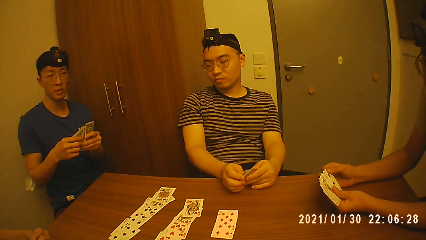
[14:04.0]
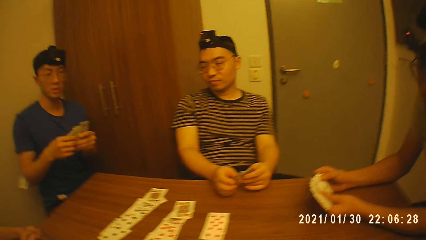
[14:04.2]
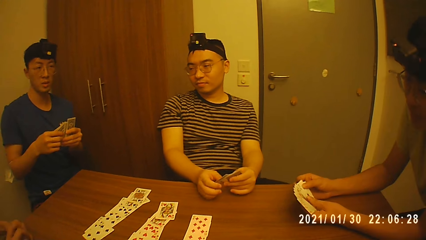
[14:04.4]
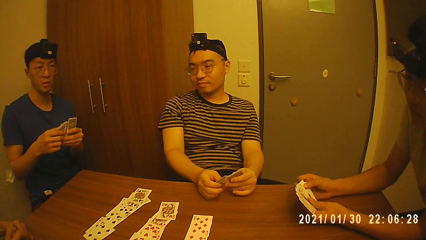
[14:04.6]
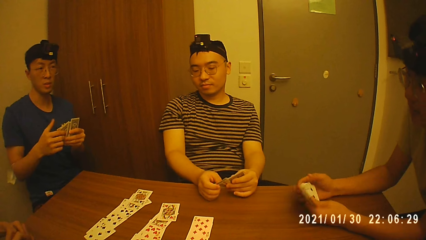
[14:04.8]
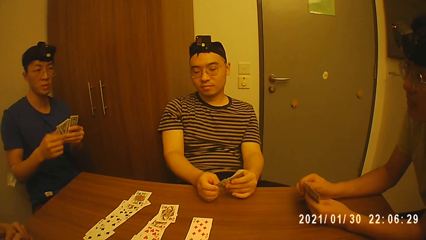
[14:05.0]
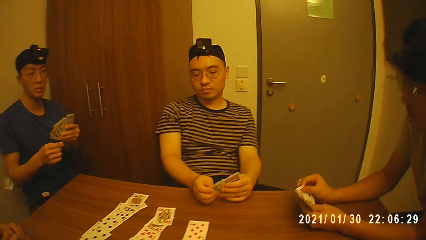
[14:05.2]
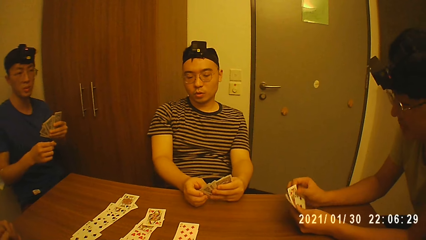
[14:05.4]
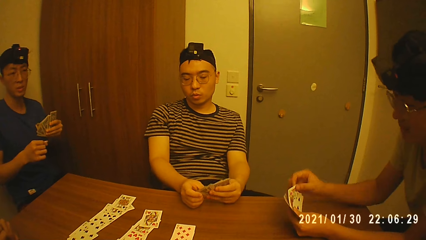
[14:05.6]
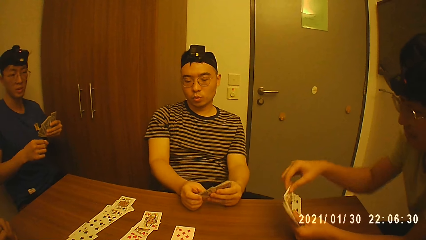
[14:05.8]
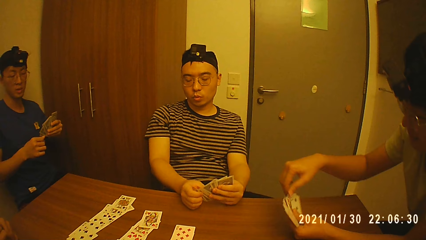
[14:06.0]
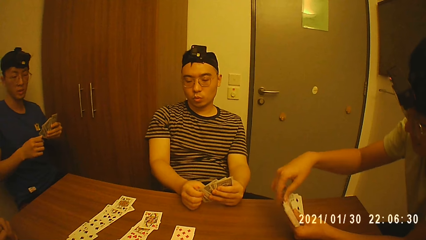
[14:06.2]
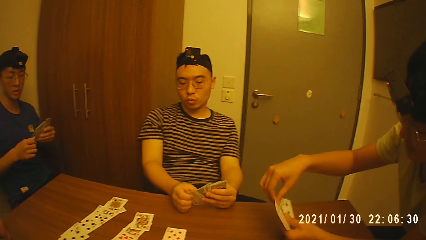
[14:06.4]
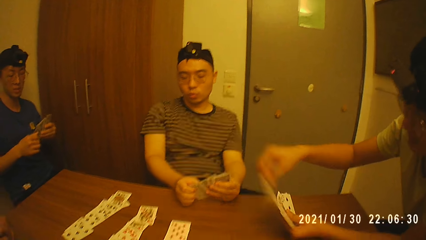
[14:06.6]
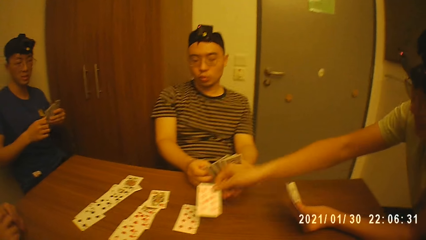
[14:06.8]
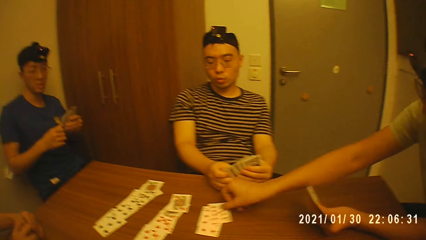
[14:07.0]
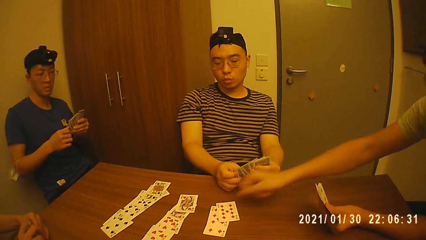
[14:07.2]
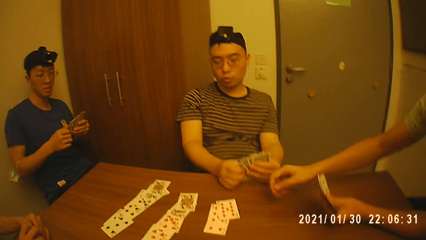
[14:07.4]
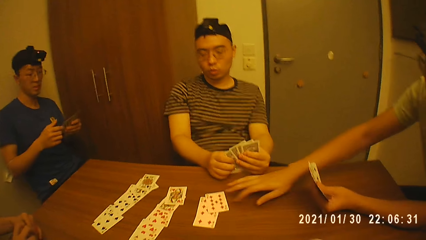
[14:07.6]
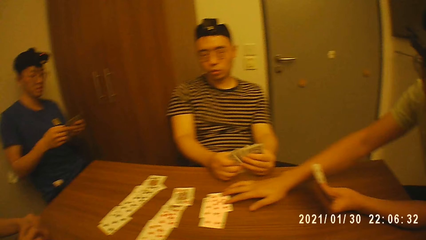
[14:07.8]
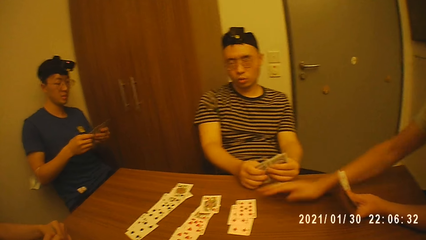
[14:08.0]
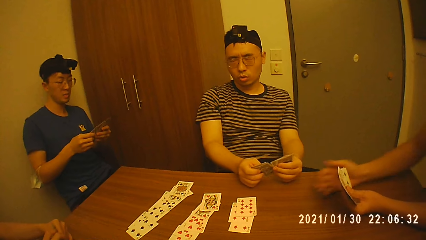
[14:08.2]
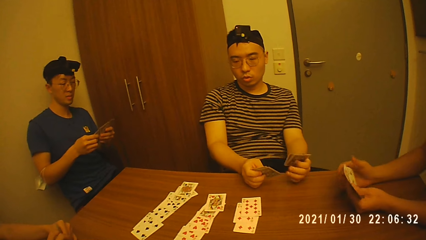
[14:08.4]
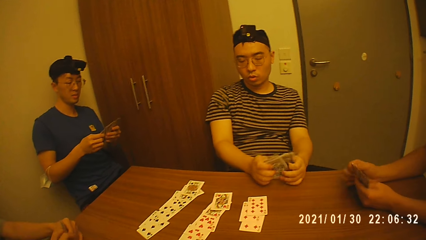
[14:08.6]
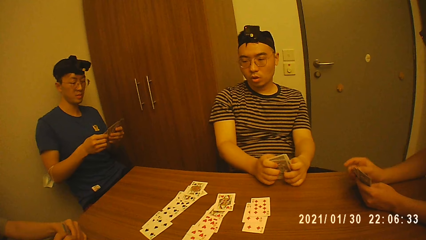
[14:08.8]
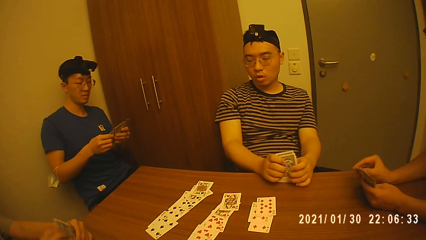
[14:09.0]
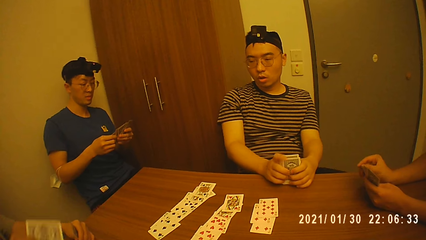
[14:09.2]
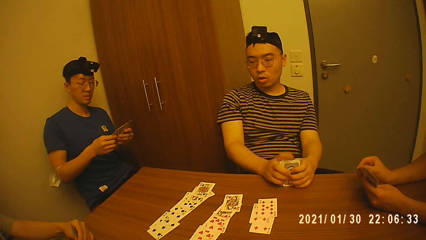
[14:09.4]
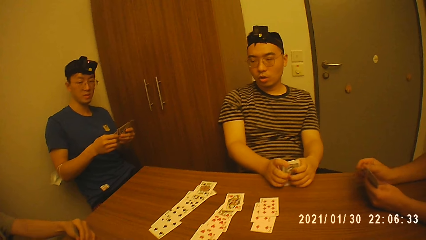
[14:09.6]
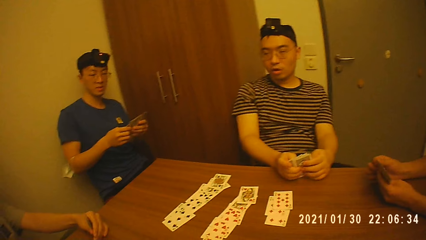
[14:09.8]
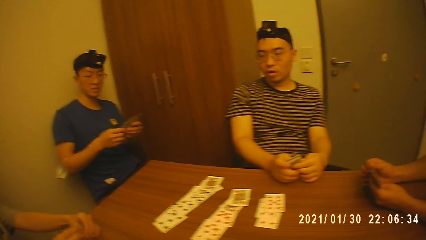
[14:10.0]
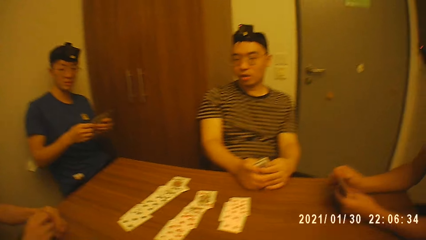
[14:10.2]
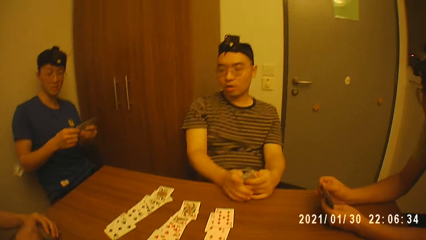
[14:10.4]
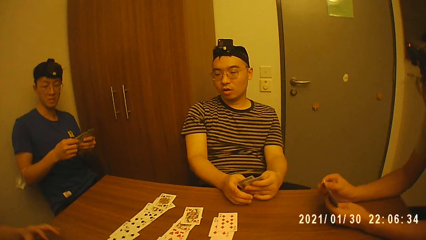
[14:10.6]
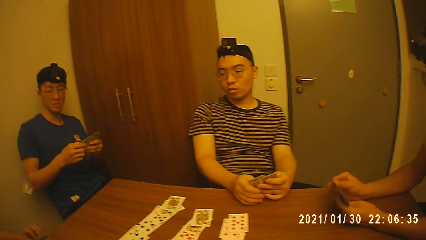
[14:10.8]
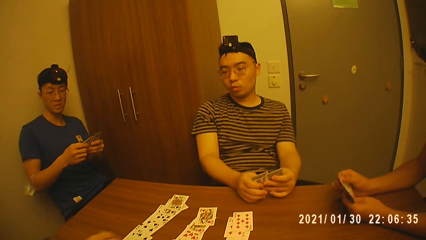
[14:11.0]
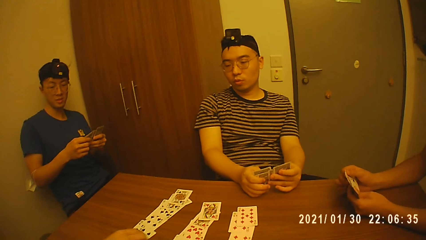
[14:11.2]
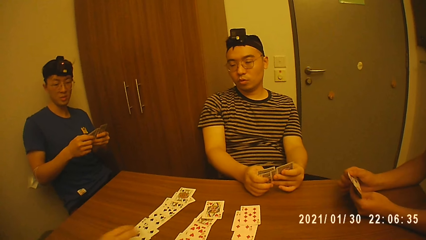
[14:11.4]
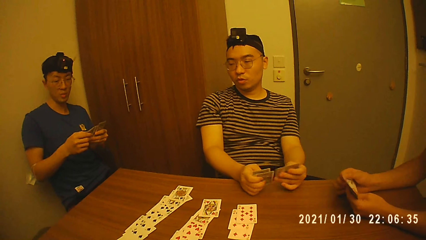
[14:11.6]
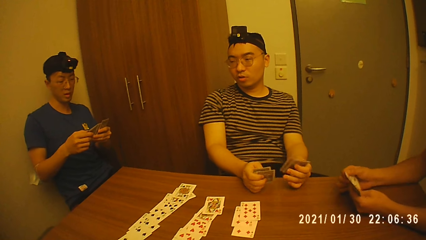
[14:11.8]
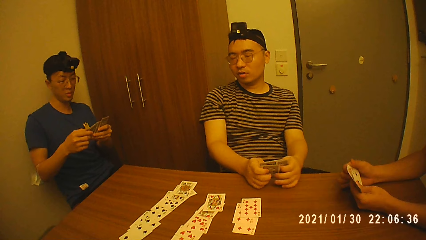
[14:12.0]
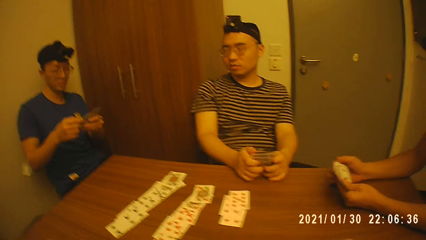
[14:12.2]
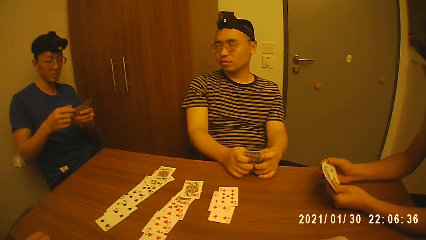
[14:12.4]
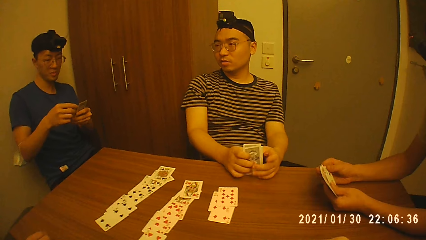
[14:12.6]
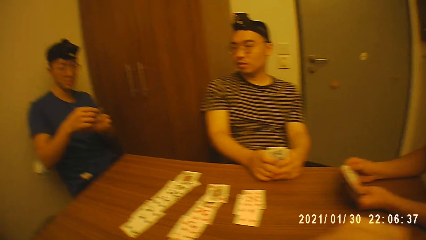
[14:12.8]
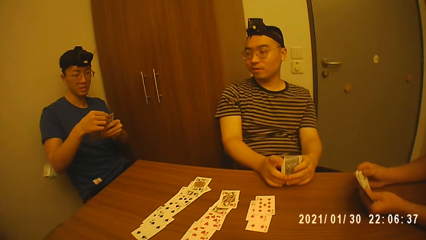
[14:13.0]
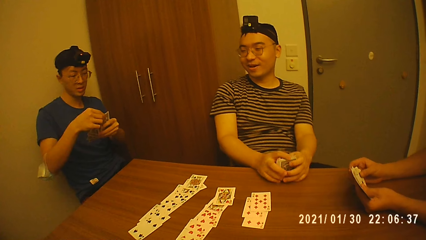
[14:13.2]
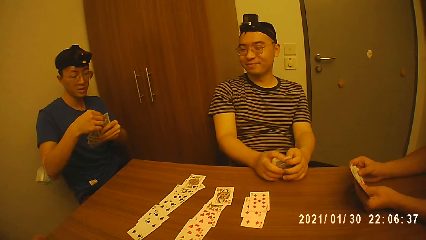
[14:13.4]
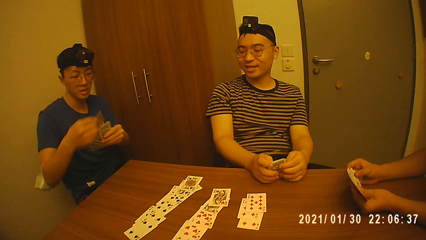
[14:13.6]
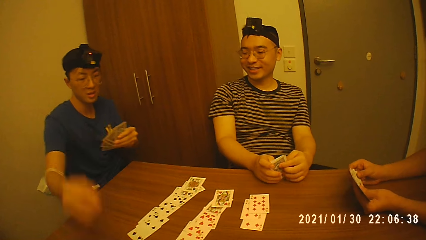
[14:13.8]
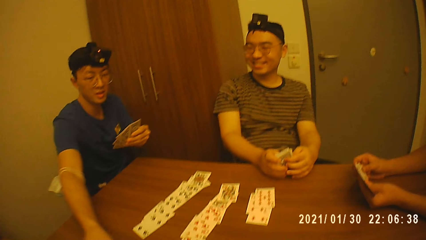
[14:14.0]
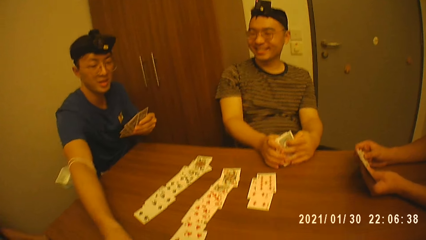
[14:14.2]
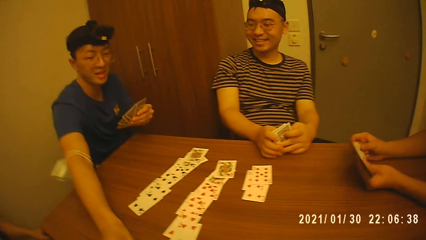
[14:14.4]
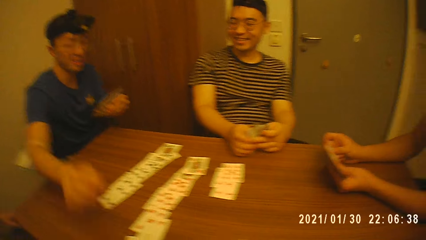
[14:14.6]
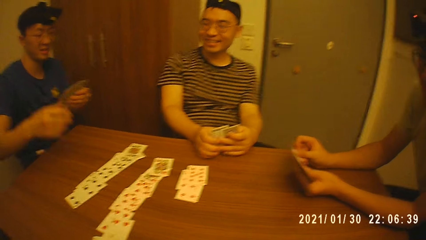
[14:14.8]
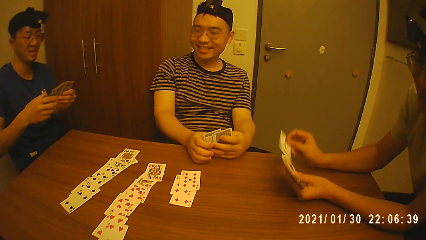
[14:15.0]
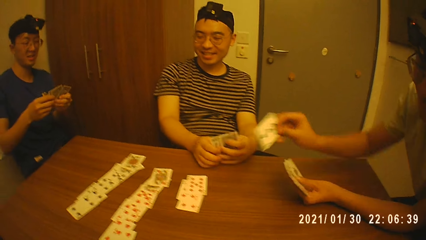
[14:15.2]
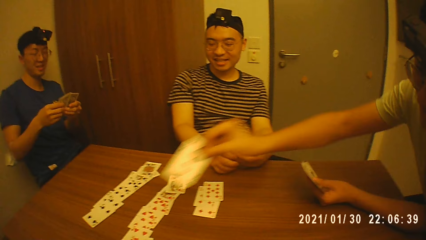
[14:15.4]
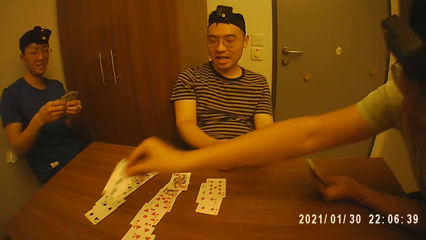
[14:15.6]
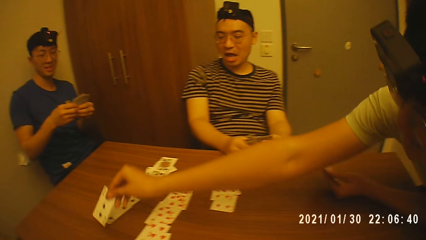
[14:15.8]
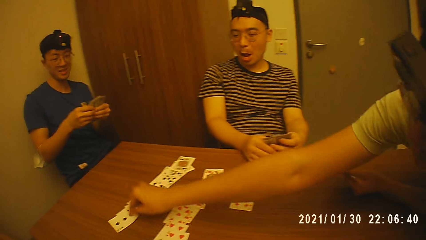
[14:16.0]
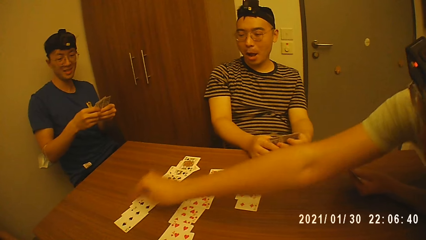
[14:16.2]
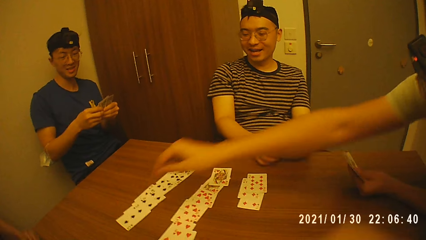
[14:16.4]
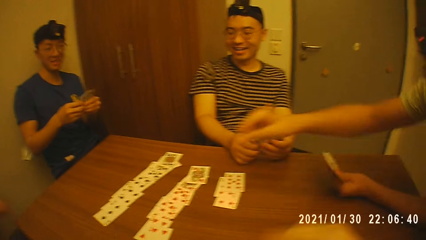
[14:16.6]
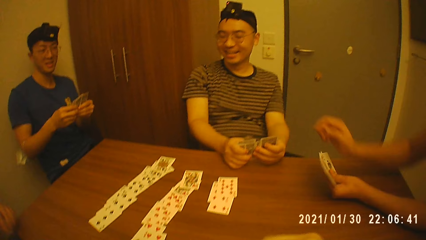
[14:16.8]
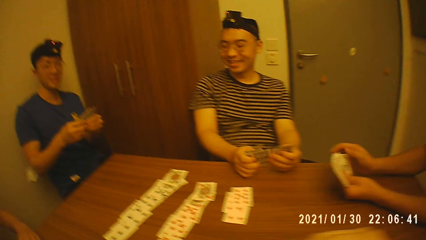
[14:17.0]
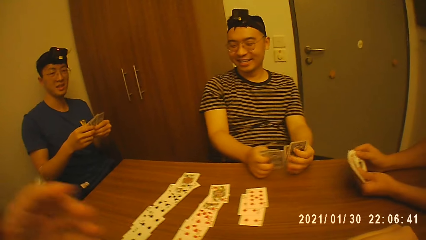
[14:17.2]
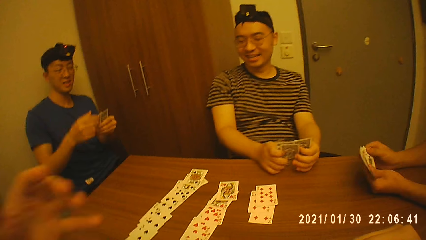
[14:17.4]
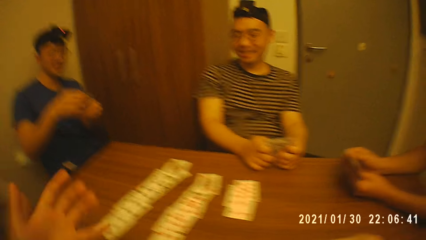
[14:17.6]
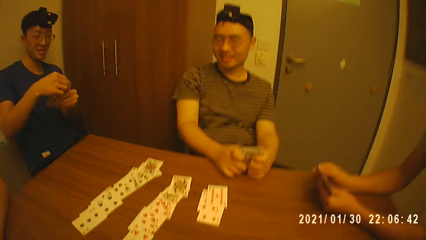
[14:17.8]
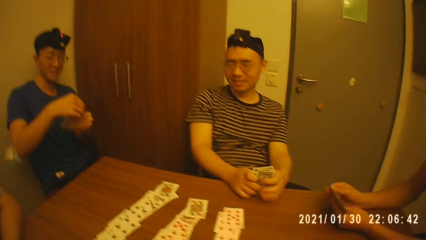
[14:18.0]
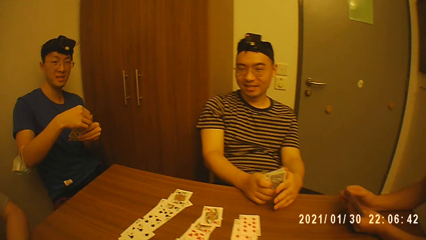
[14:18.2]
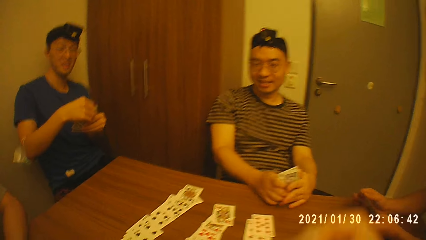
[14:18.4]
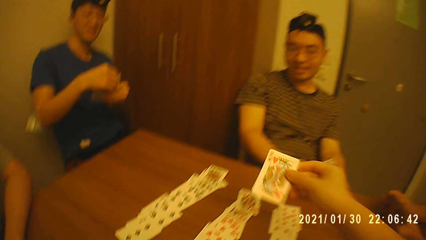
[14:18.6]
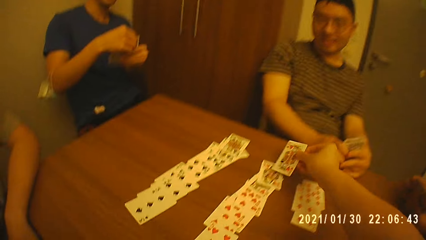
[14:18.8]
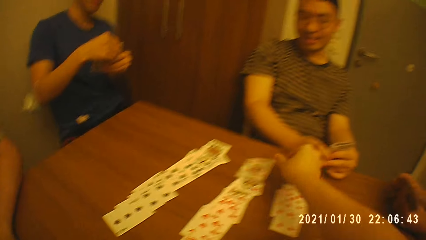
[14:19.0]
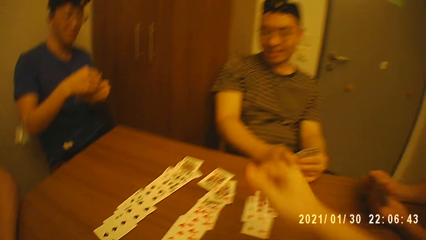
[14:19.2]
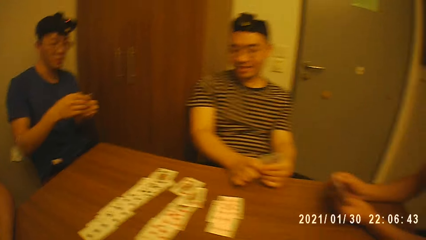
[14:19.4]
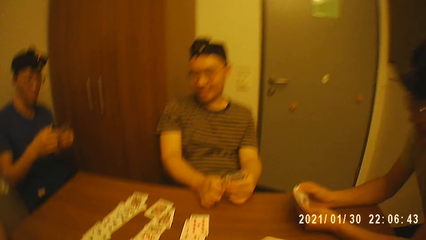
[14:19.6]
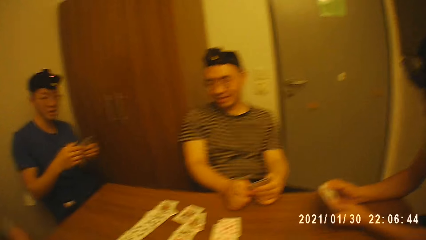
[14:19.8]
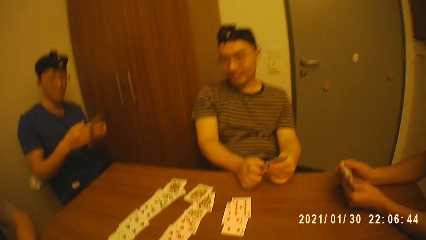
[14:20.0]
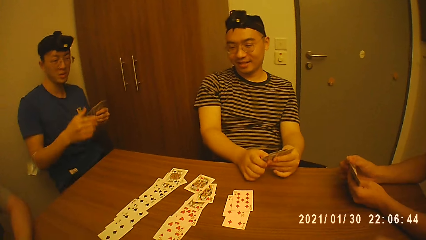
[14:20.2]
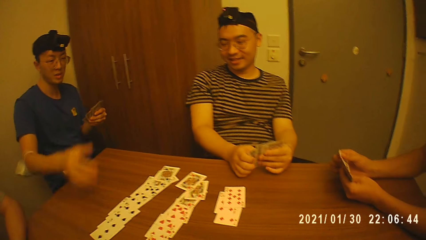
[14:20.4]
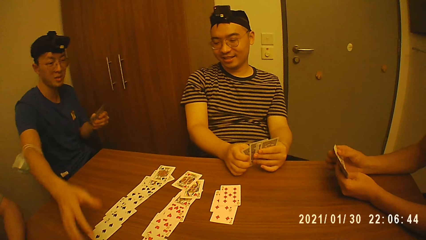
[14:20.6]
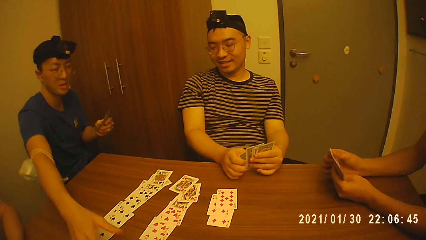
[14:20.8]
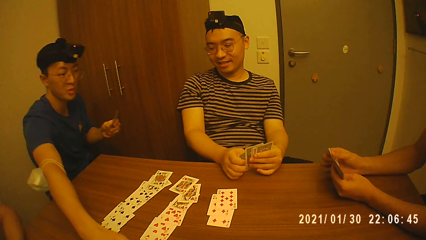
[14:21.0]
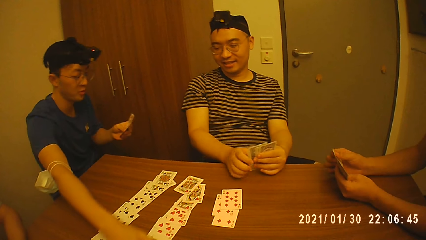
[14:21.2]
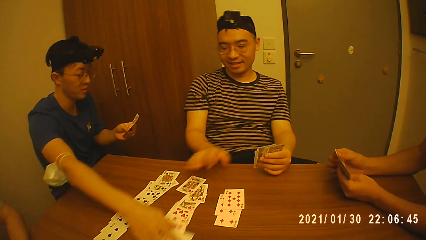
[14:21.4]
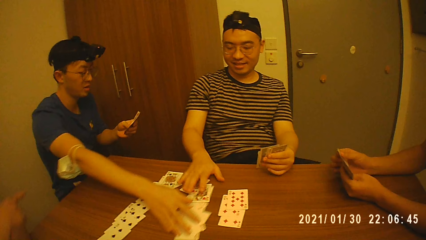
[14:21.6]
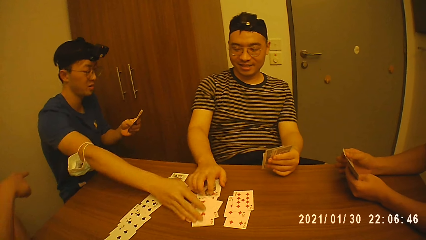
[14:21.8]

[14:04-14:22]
A man places another poker card on the table with his right hand. Another man places a card on the table with his right hand. A third man places another poker card on the table with his right hand. The first man places another poker card on the table with his right hand. The camera wearer places another poker card on the table with his right hand. The third man moves the poker cards on the table with his right hand. A fourth man arranges the cards on the table with his right hand.
